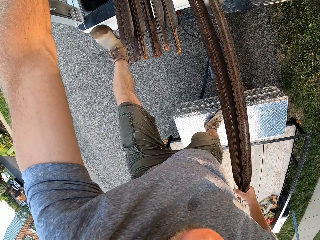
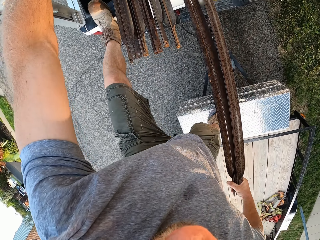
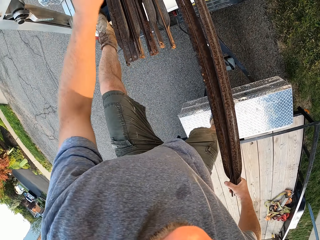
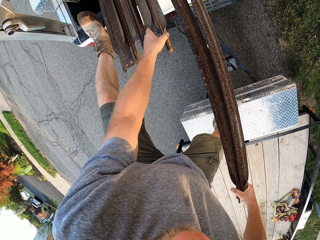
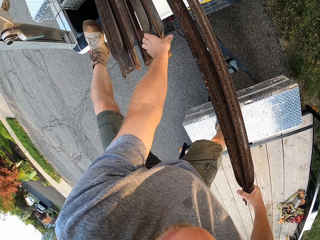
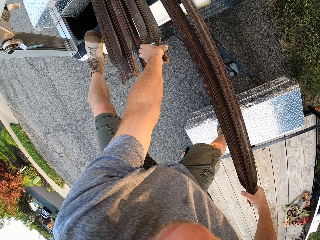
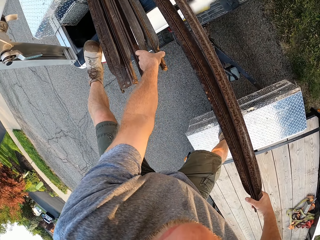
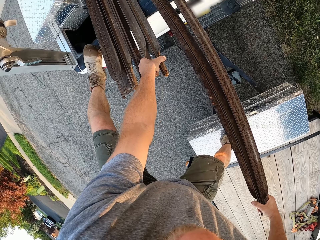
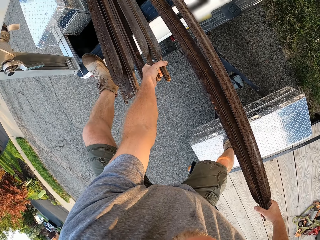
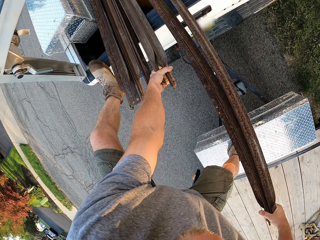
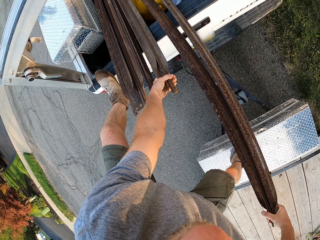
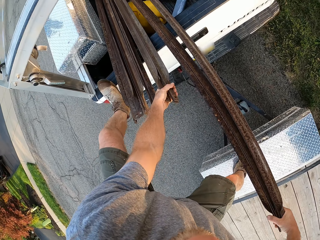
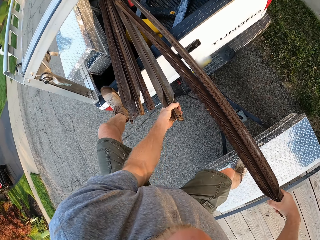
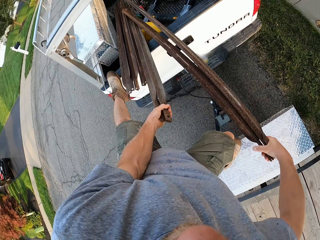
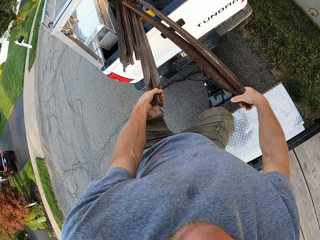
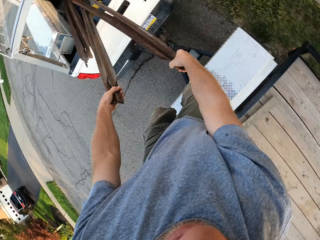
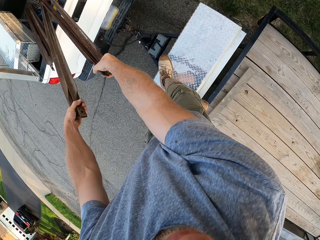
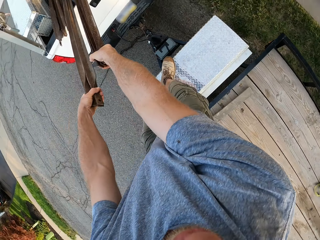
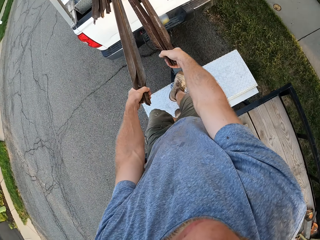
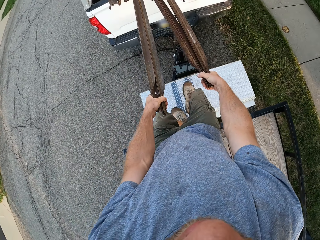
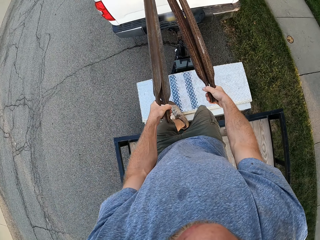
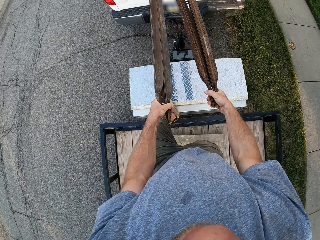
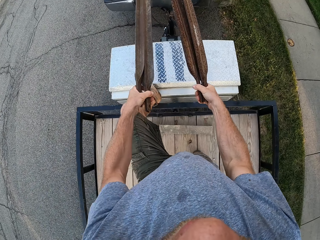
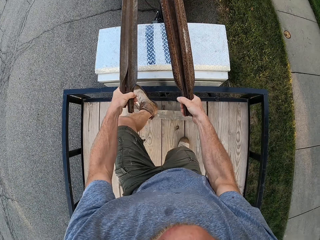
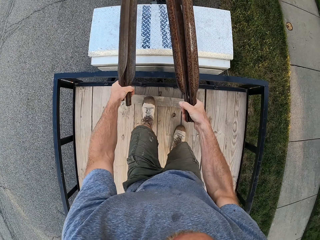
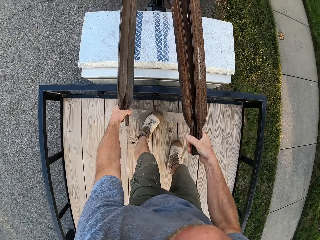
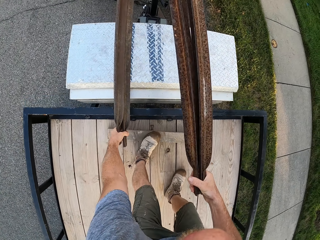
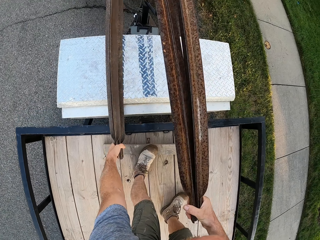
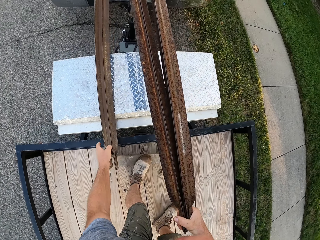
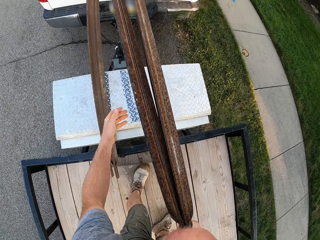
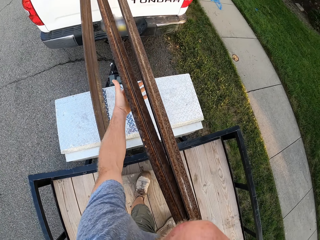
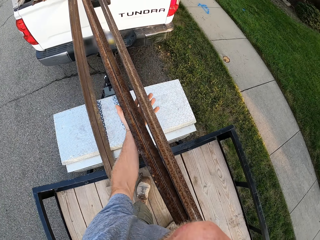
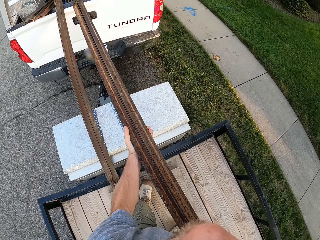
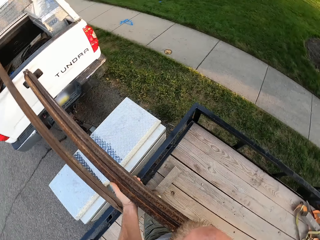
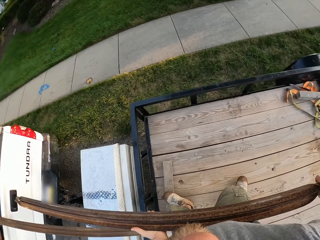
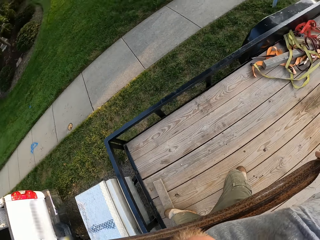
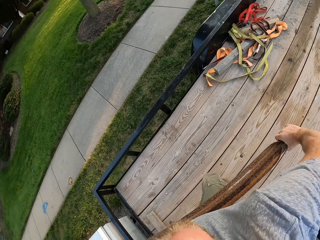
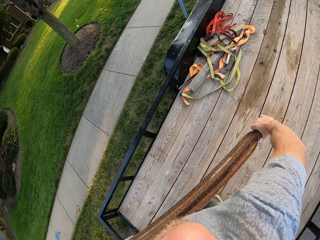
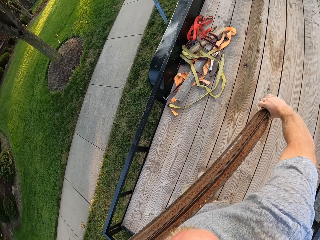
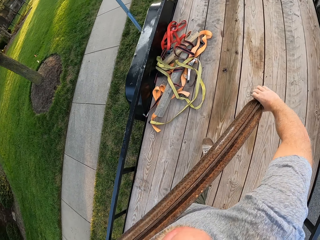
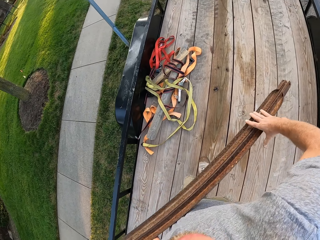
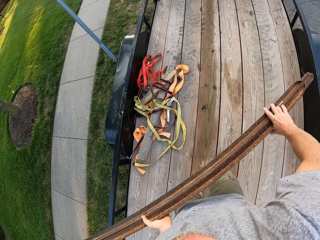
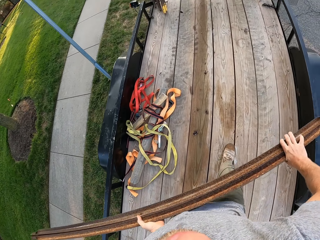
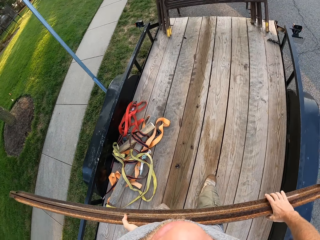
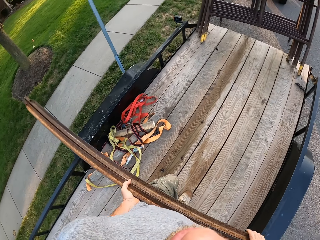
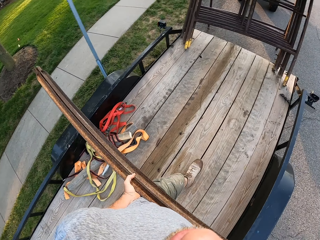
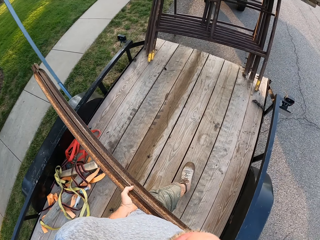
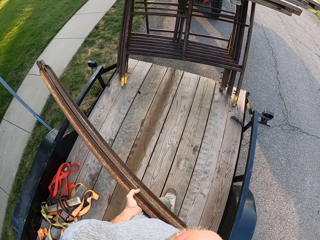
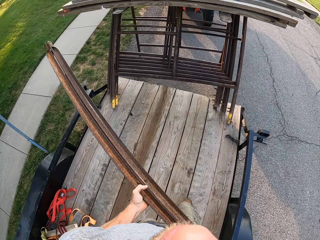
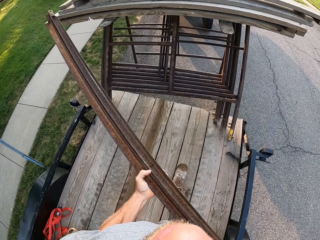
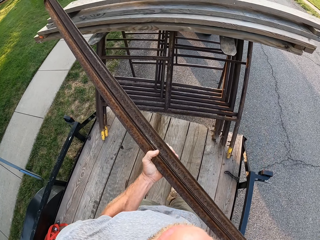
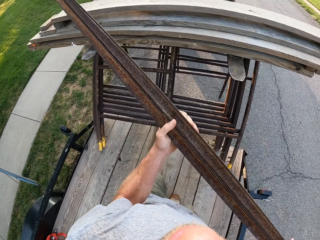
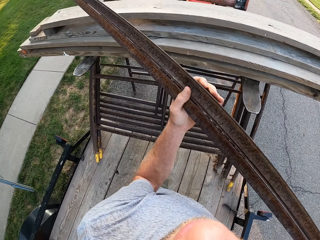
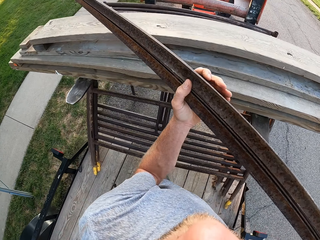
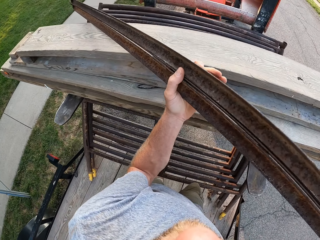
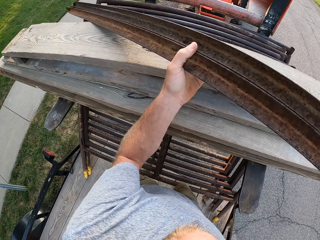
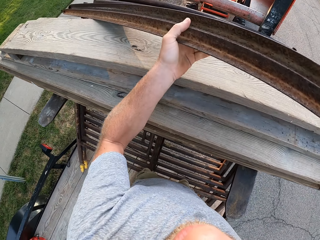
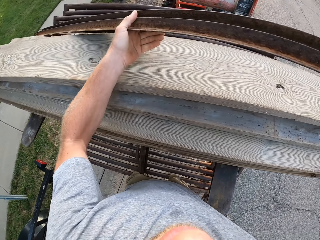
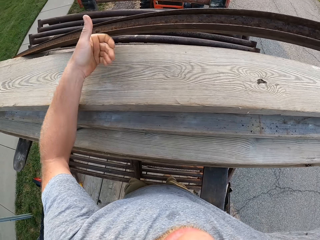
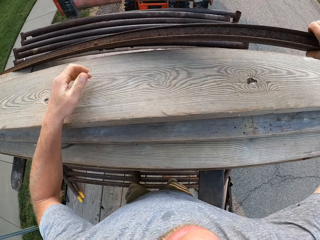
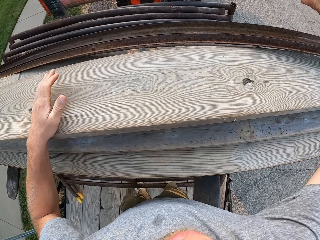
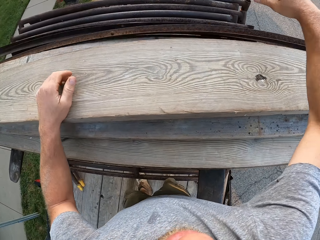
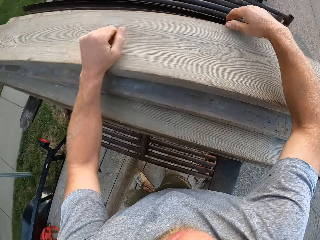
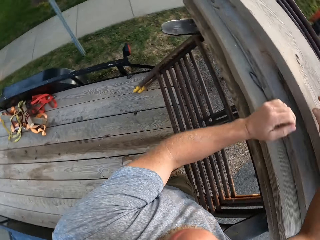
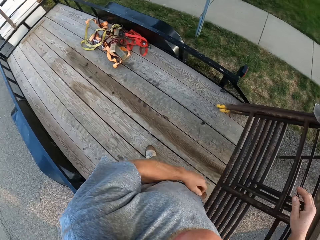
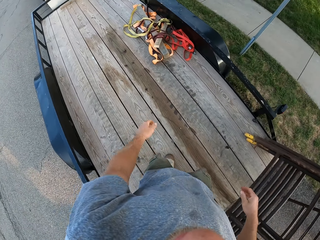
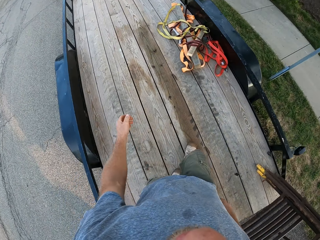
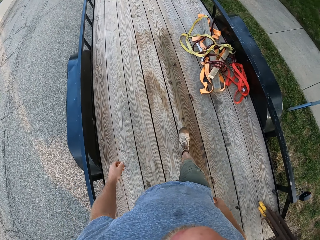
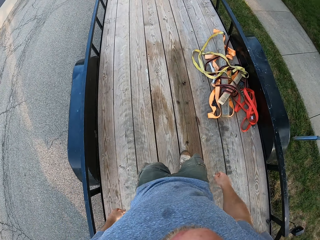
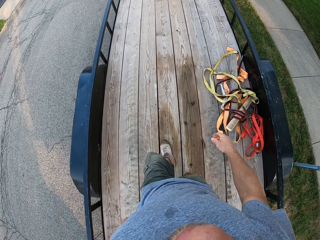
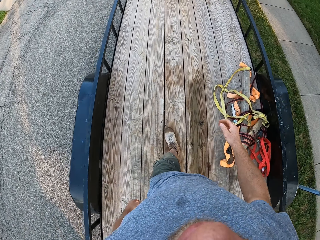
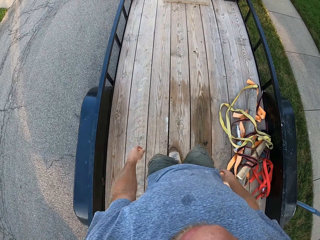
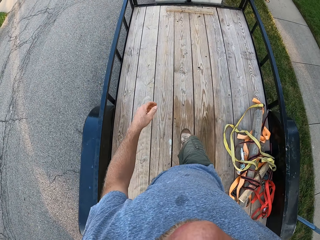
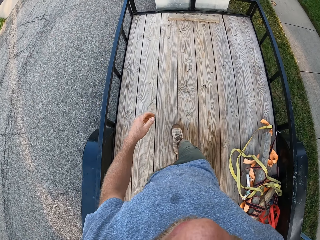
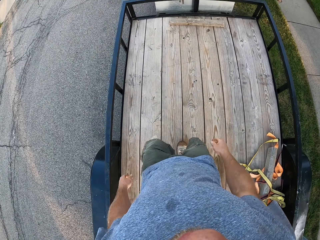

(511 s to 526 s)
The camera wearer places his left leg on the pick-up truck. He picks up a steel rail or iron rod. He pulls the iron rod from the pick-up with his left hand and removes his left leg from the pick-up truck. He drops the iron rod on the trailer with his left hand. He holds the iron rod with both hands. He picks up the steel rail. He hangs the iron rod on the forks of the forklift. He walks on the utility trailer.

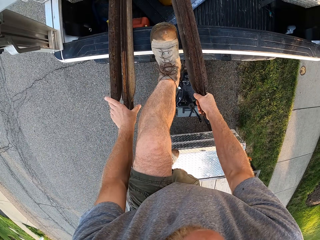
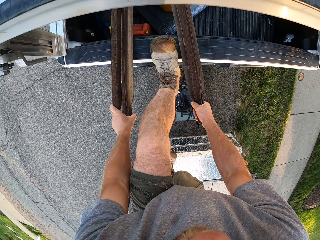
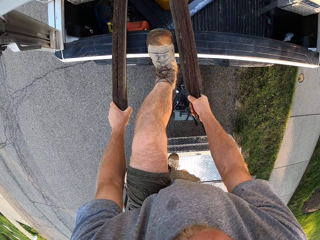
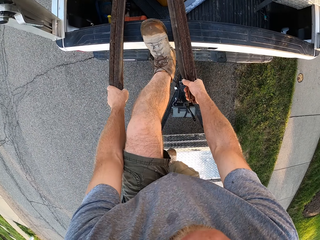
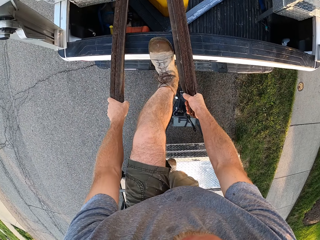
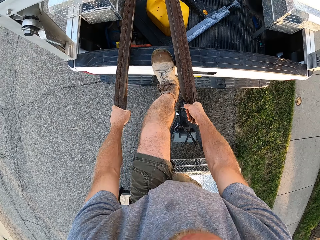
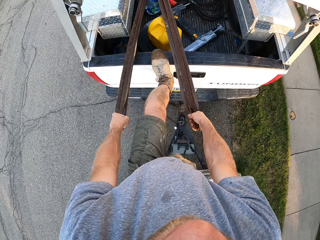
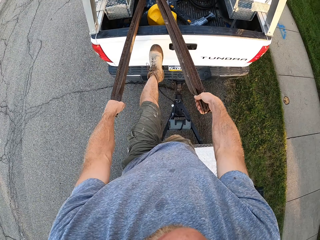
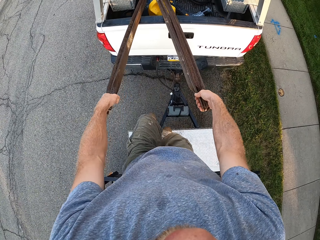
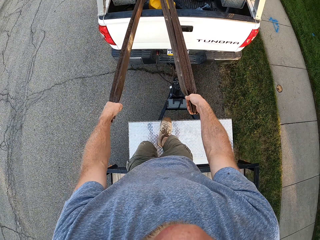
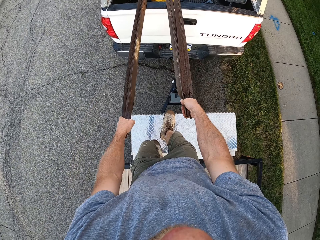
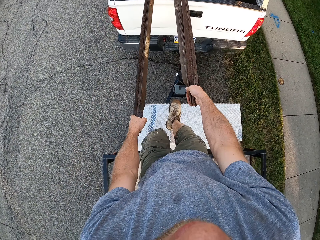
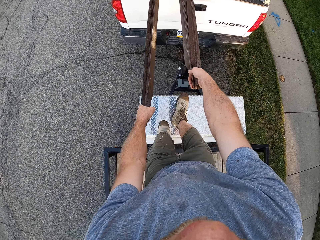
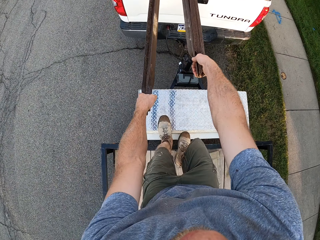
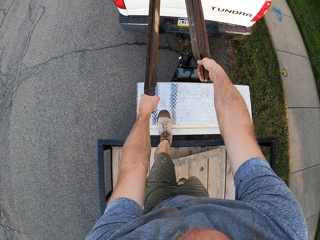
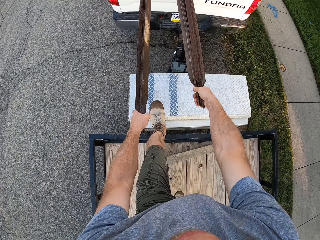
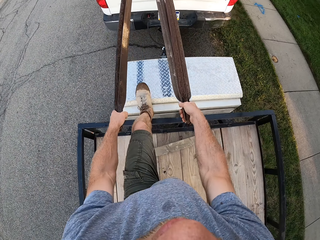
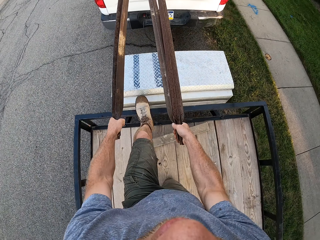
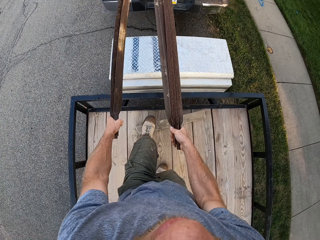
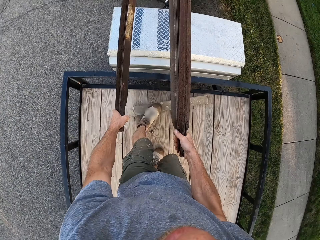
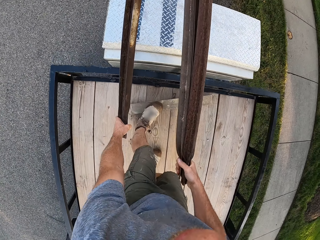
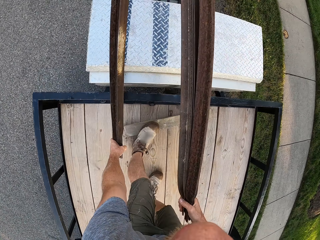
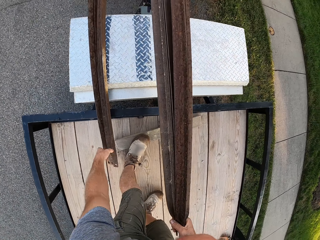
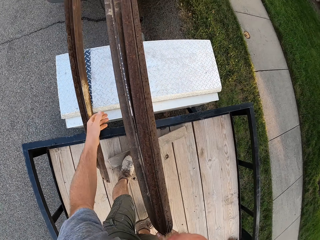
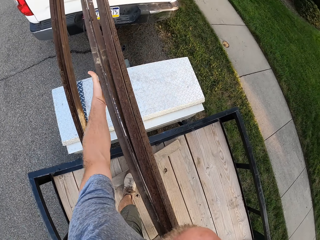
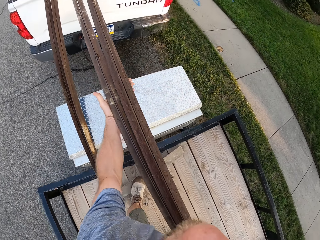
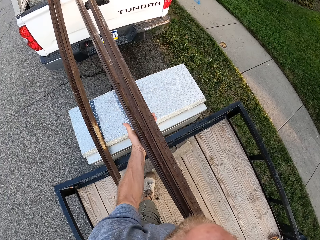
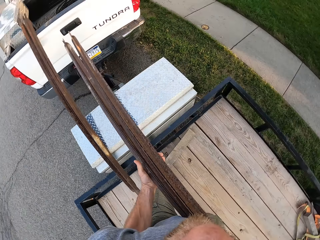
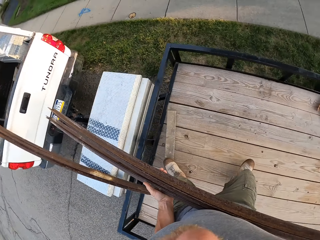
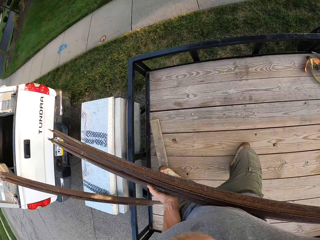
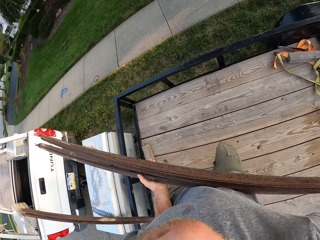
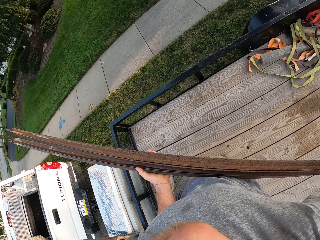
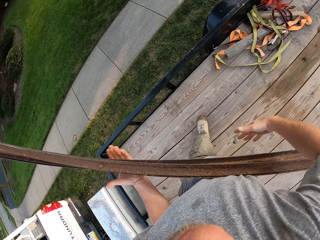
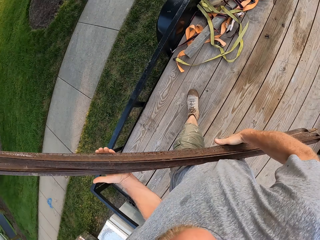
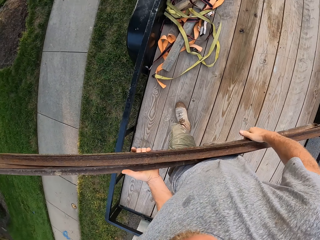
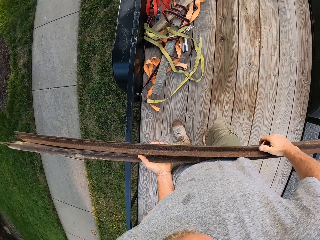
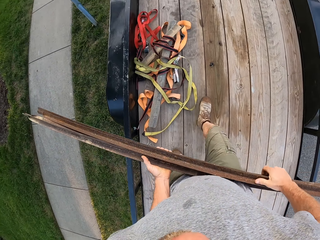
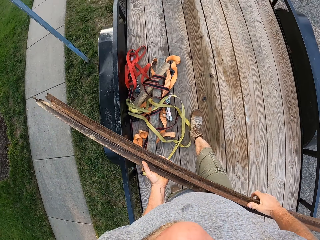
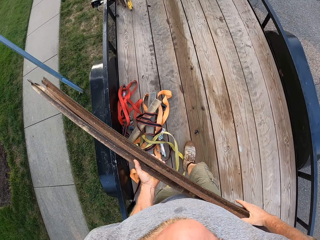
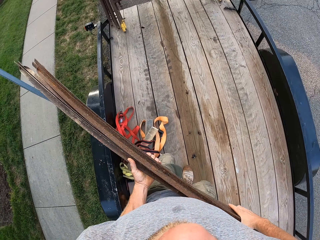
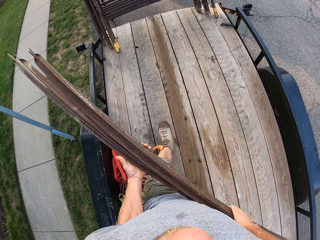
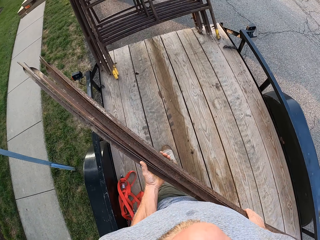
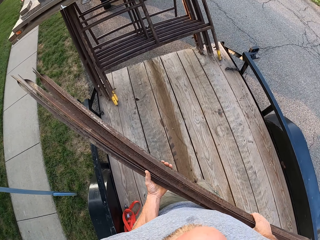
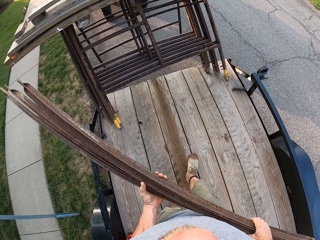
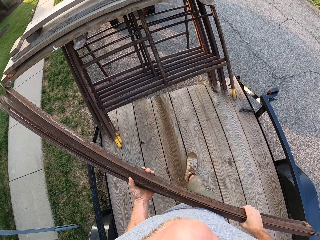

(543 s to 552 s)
The camera wearer pulls an iron rod from the pick-up truck with his left hand. He removes his left leg from the pick-up truck. He drops the iron rod on the trailer with his left hand. He holds the iron rod with both hands. He picks up the steel rail or iron rod.
